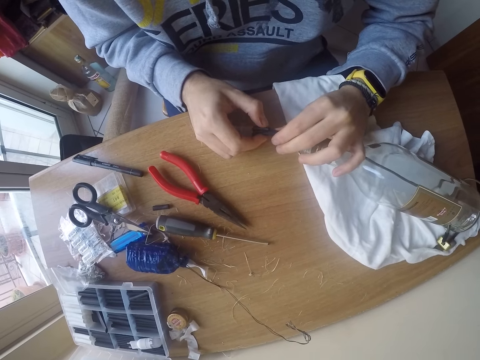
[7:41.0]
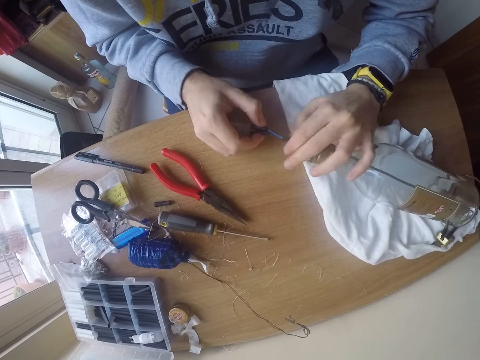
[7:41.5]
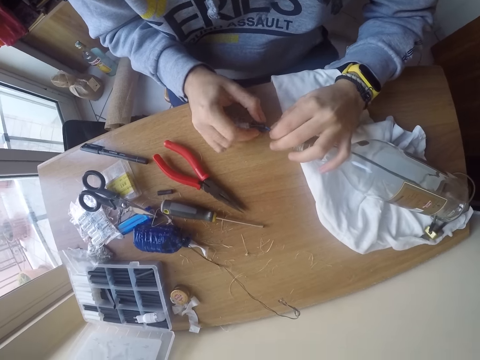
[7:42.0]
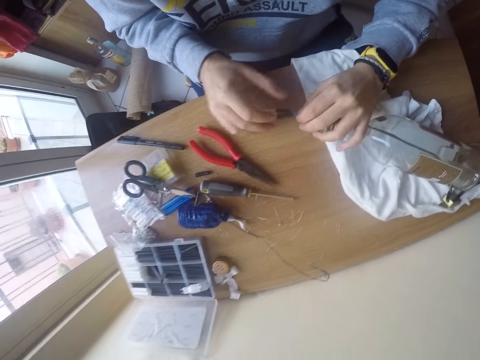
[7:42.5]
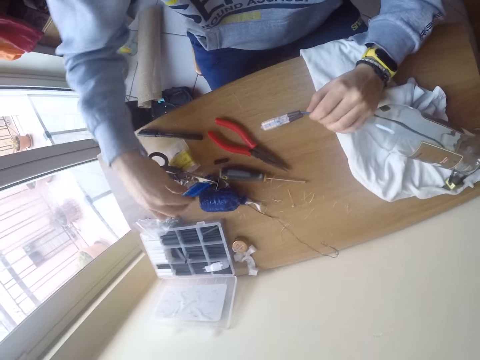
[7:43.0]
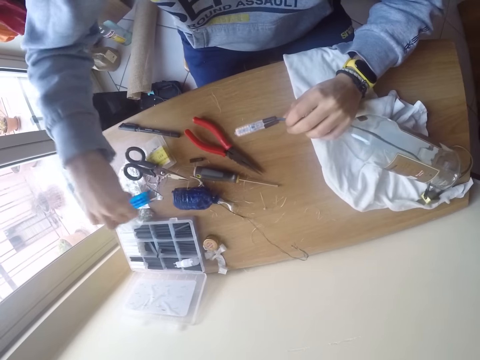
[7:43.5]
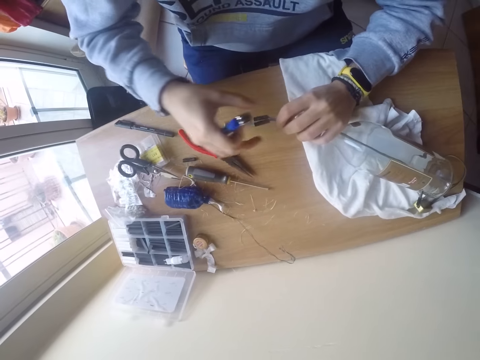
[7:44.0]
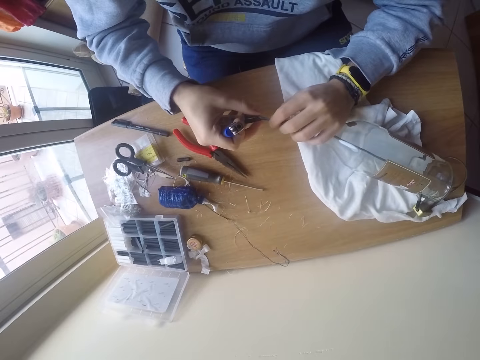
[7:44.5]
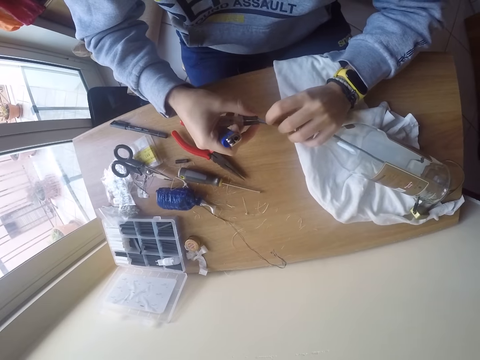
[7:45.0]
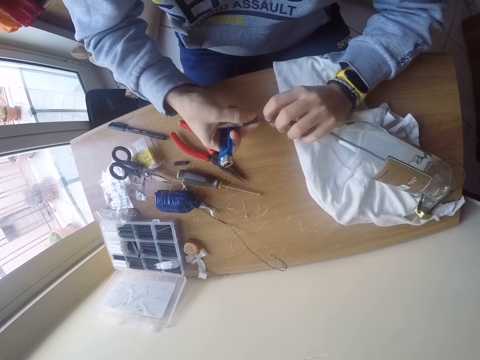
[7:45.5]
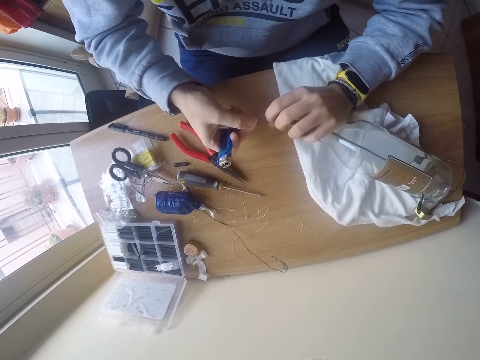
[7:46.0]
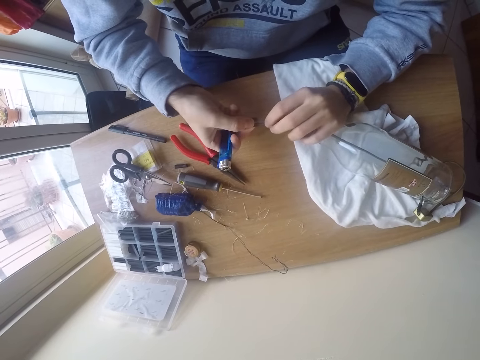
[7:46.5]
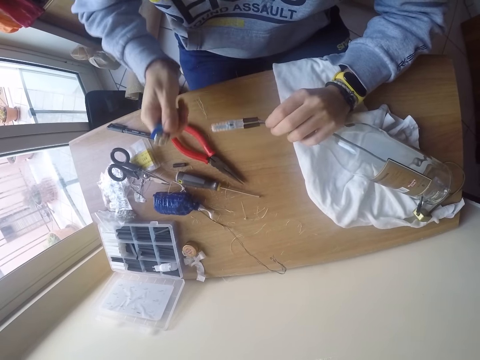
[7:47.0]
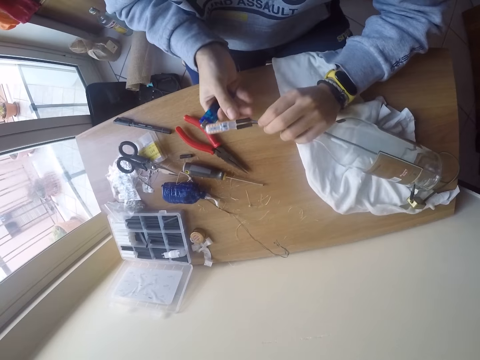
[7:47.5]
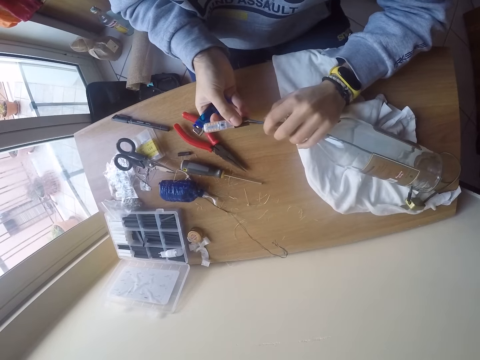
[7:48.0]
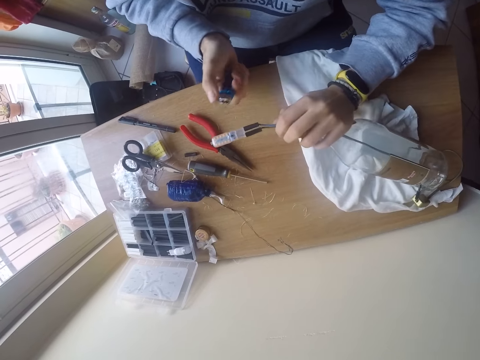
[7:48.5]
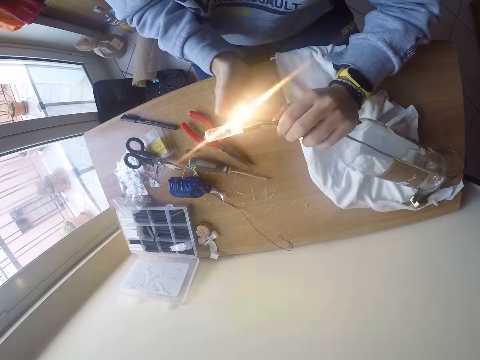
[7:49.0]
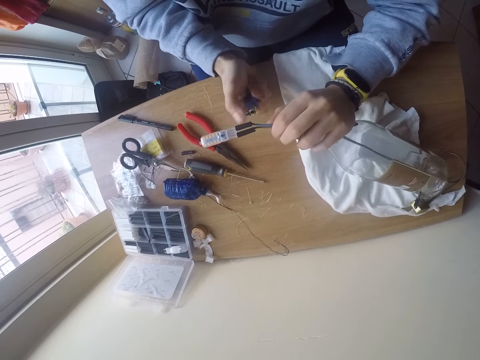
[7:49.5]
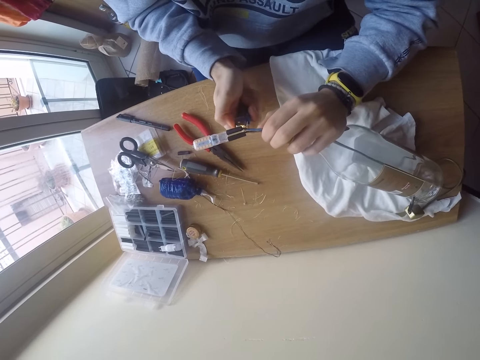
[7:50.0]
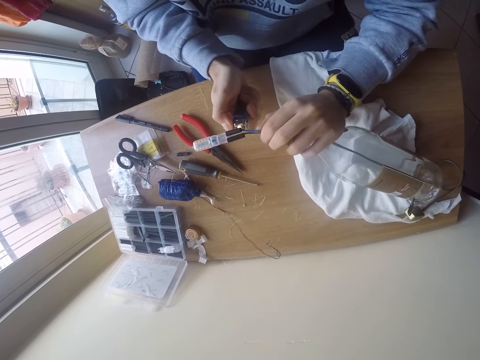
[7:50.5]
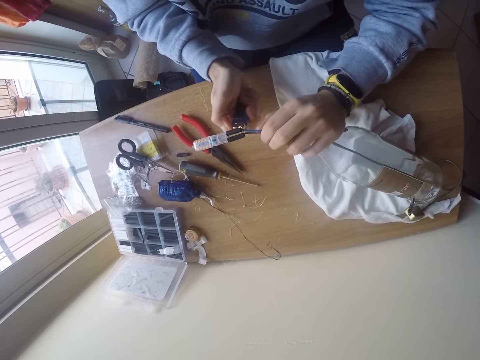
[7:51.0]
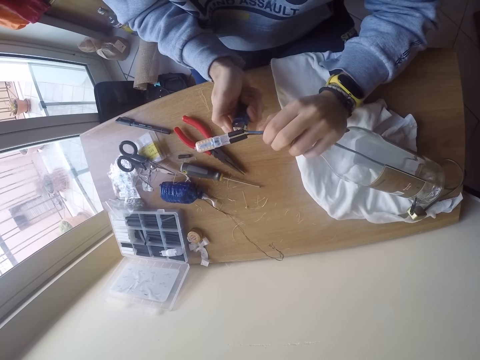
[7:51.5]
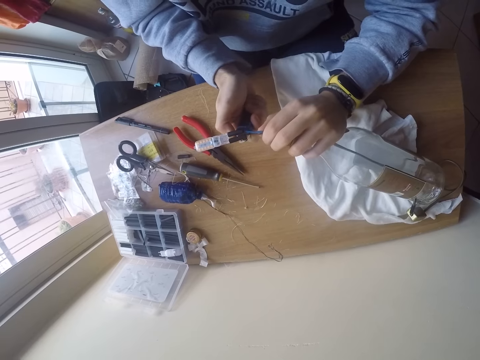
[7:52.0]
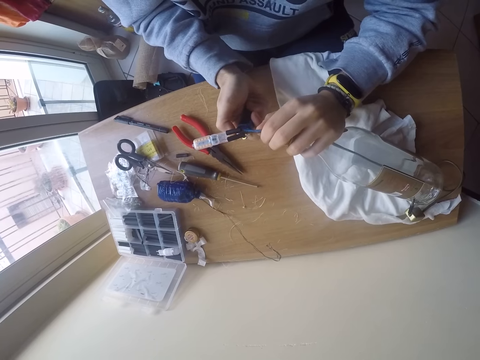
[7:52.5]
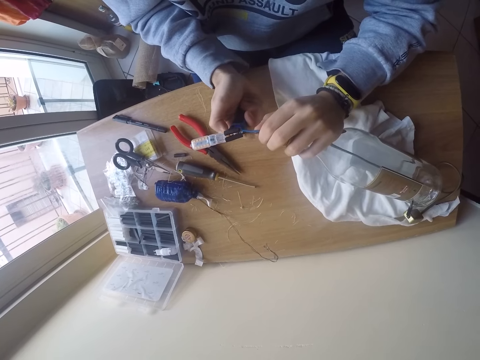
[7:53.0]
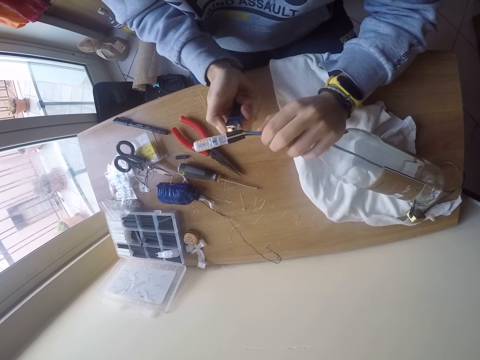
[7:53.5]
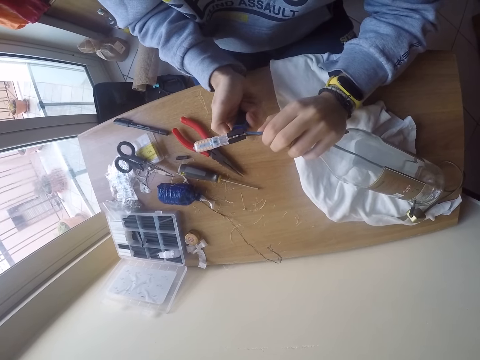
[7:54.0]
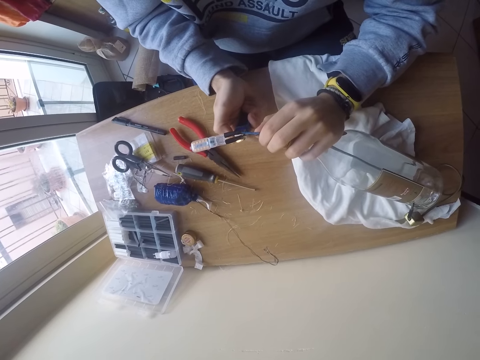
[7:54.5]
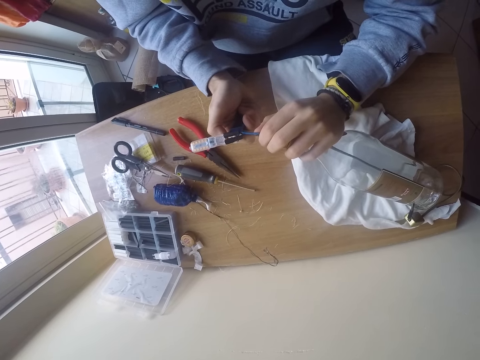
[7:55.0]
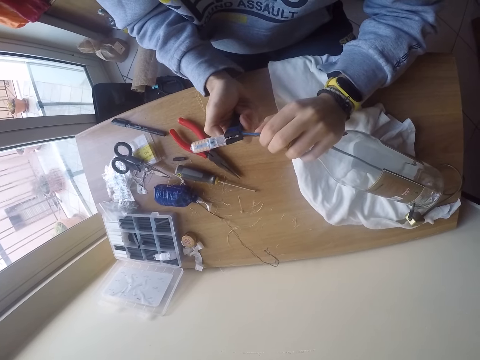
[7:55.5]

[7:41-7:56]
The camera wearer picks up a lighter on the table with his right hand. He holds a connector. He presses the lighter with his right hand. He lights the lighter. He ignites the connector with the lighter. He melts the insulators with the lighter in his right hand.

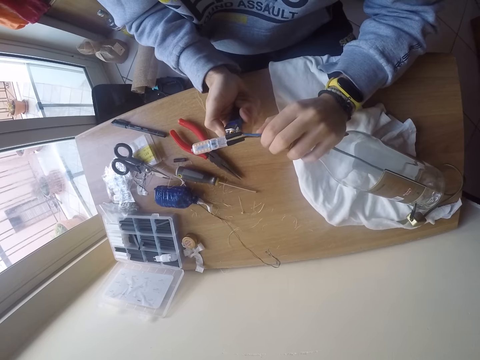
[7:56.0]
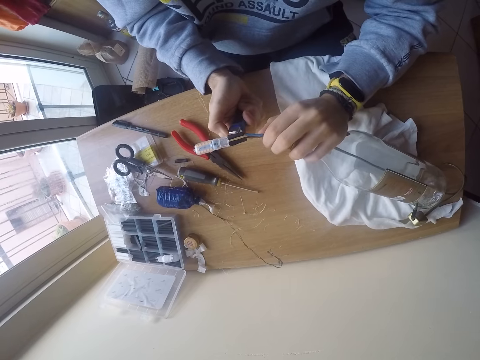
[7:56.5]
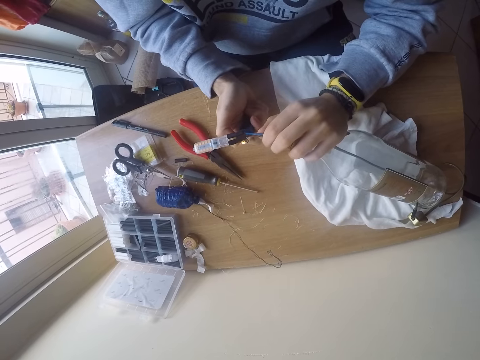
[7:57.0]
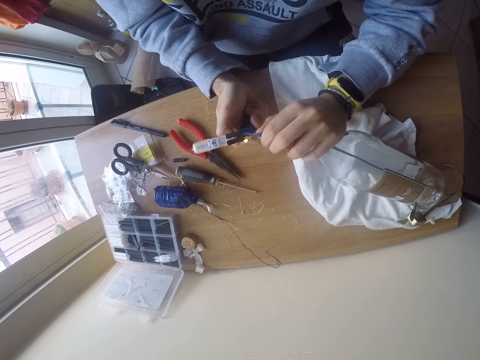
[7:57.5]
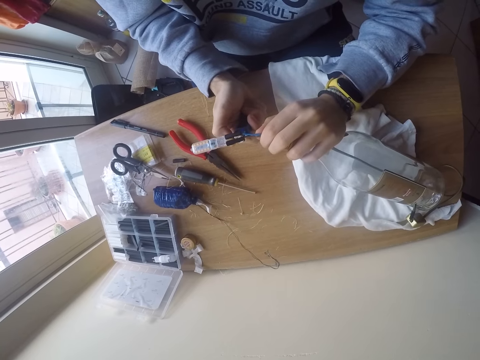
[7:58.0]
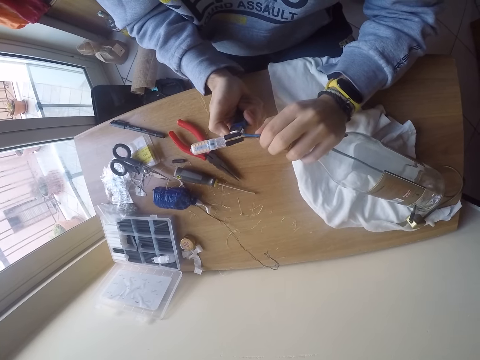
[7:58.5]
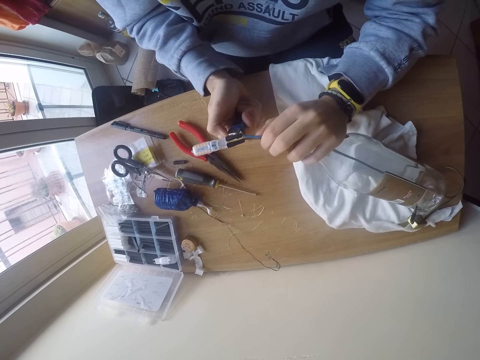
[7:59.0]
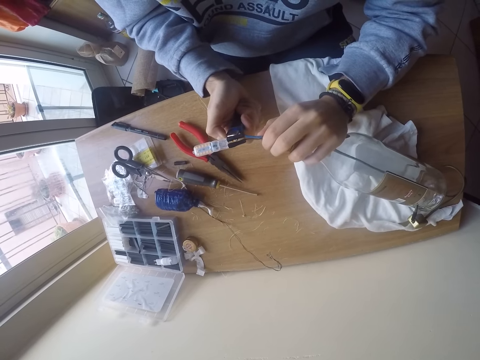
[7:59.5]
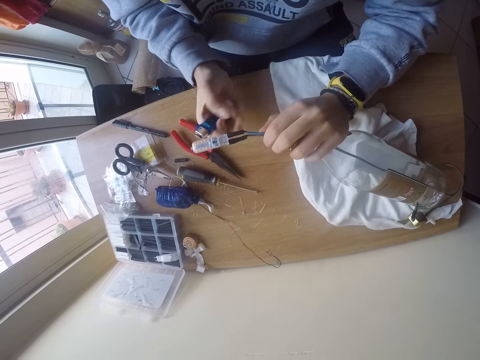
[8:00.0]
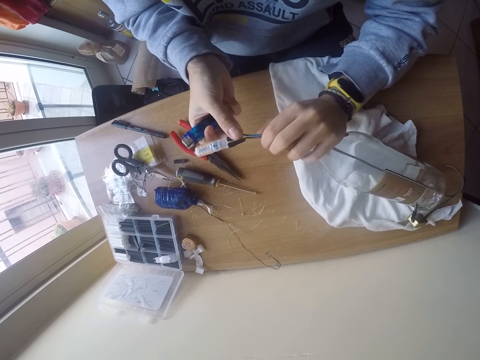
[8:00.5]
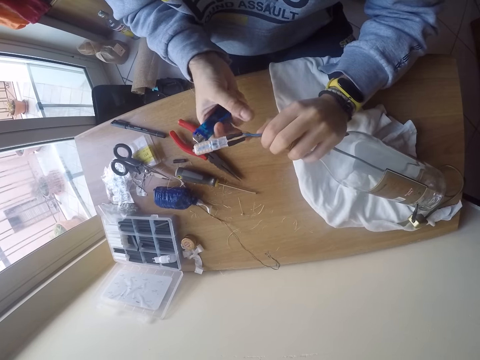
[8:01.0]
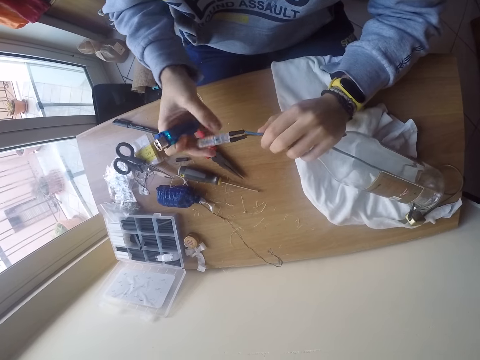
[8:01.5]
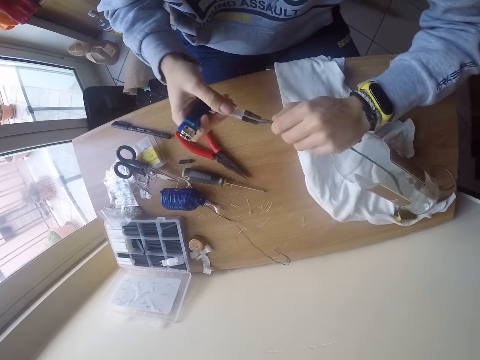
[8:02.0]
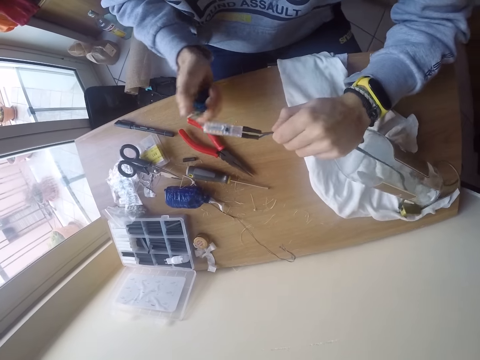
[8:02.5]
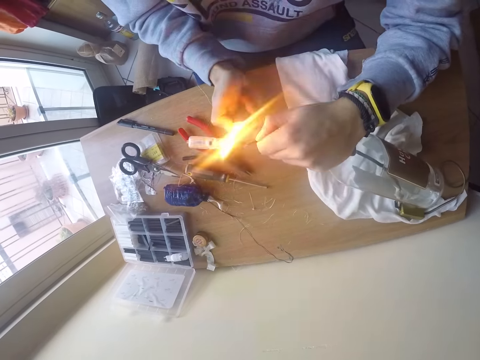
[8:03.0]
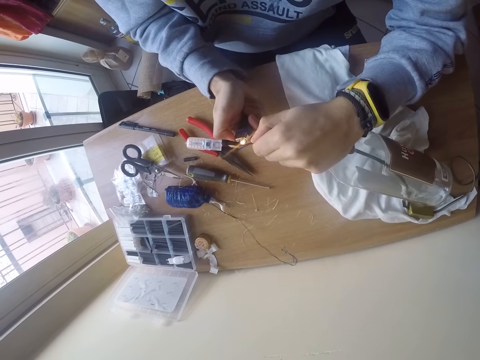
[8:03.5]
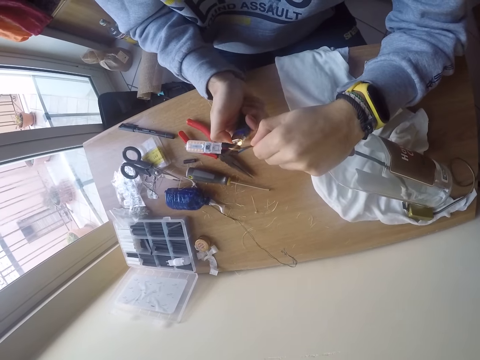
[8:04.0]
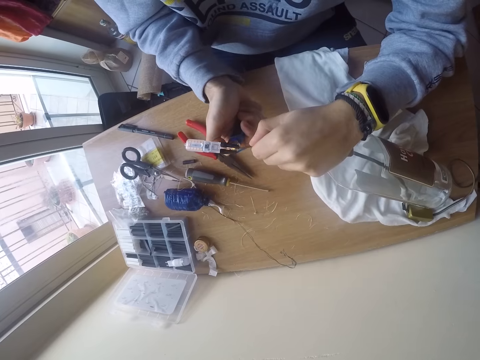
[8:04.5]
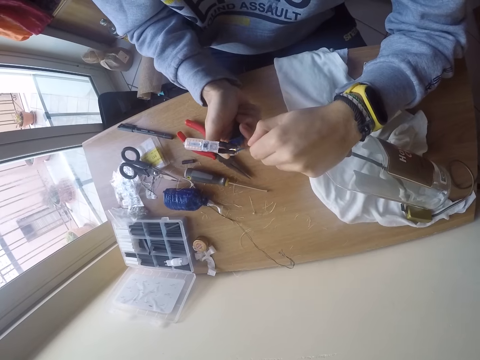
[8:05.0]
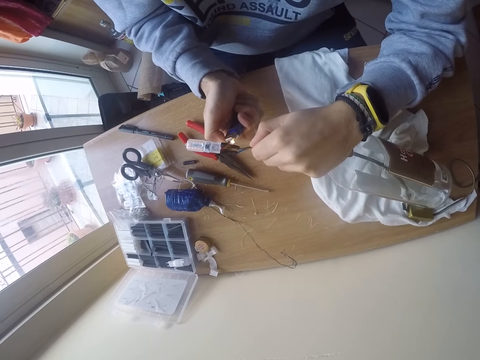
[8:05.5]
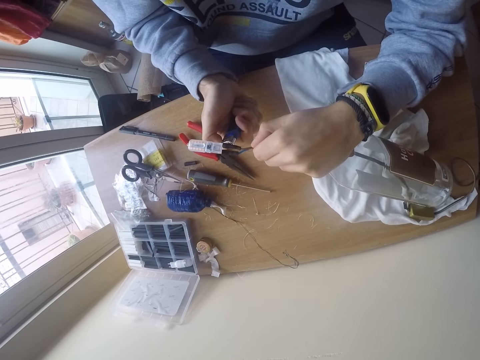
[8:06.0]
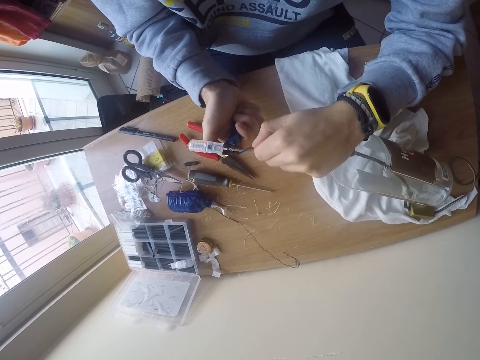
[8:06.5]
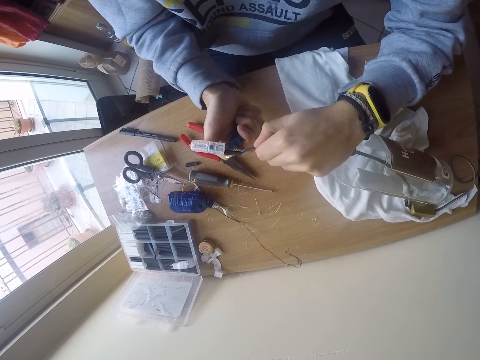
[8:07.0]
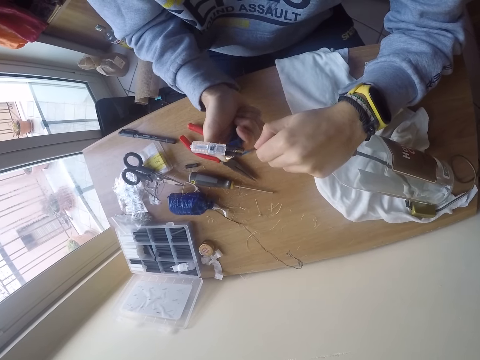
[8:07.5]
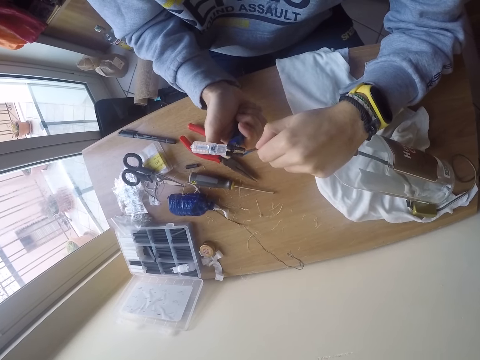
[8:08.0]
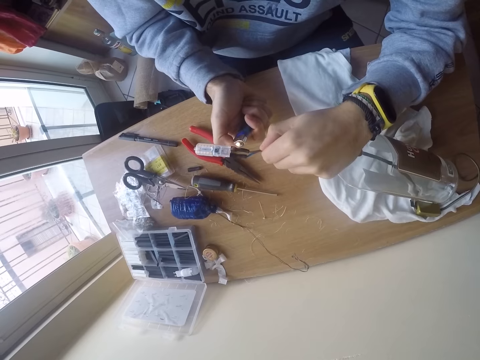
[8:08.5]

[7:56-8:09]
The camera wearer twists the bulb connector with his right hand. He touches the connector. He ignites the lighter. He melts the insulators with the lighter in his right hand. He moves the lighter under the connector.
